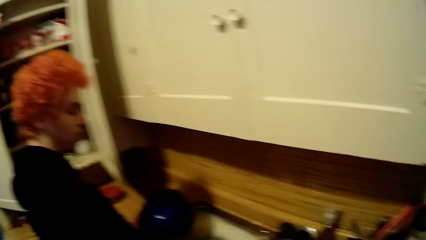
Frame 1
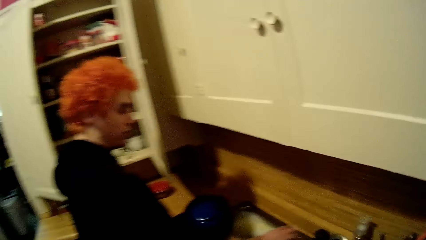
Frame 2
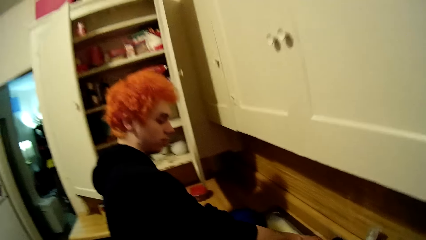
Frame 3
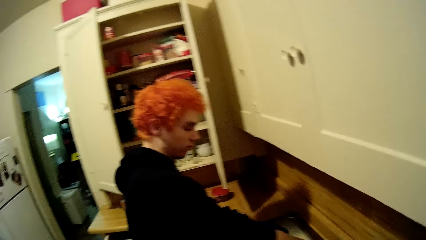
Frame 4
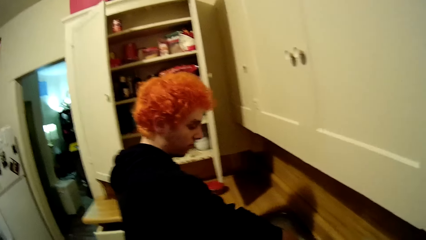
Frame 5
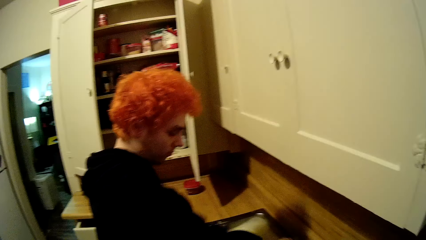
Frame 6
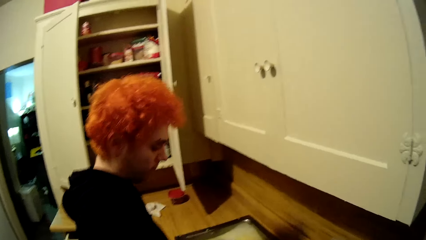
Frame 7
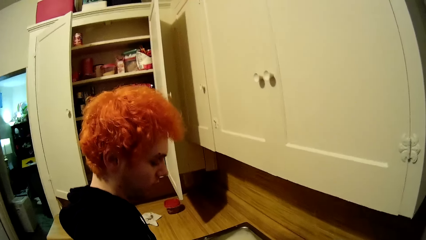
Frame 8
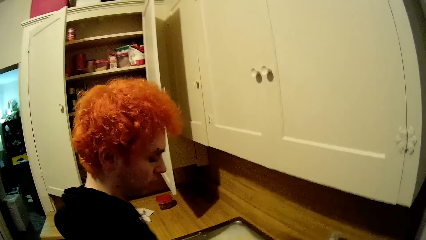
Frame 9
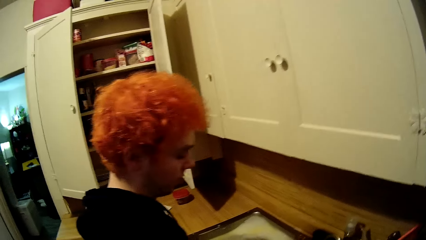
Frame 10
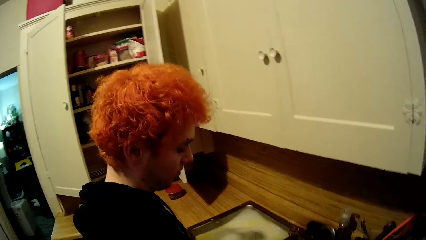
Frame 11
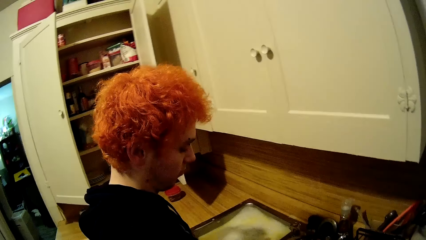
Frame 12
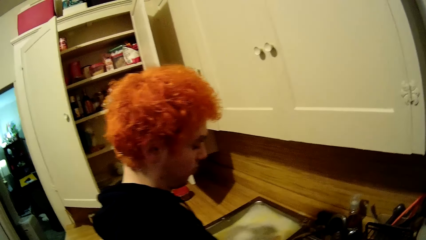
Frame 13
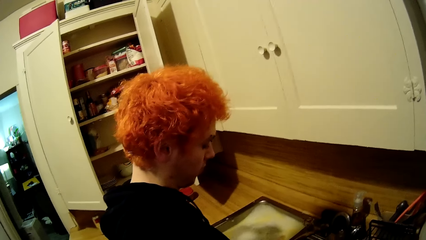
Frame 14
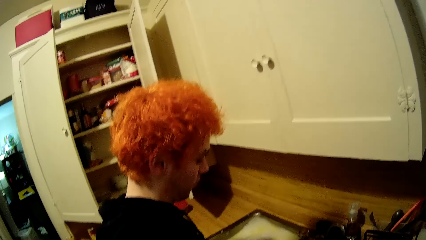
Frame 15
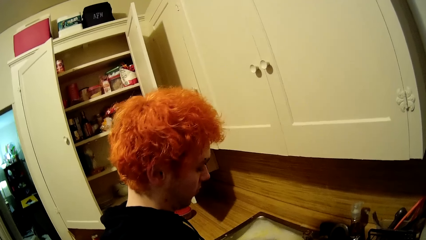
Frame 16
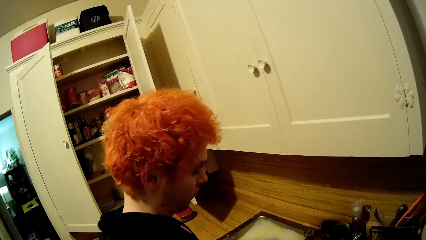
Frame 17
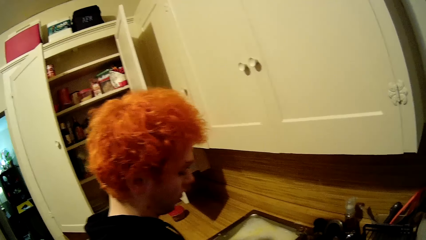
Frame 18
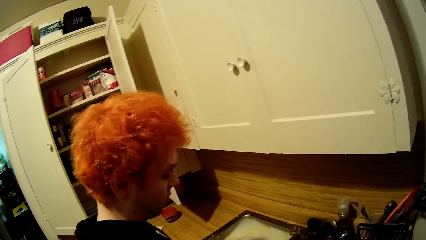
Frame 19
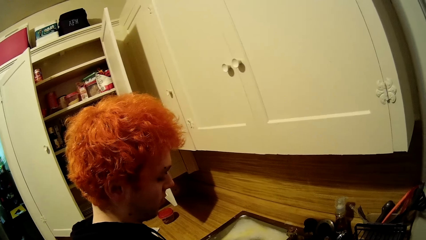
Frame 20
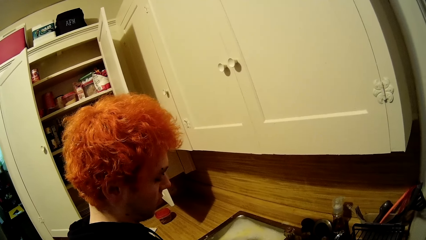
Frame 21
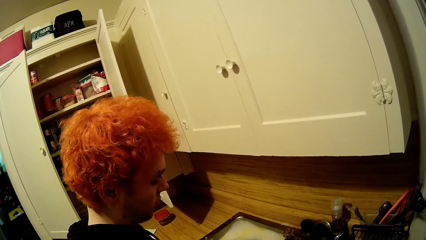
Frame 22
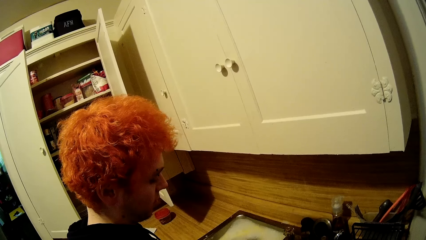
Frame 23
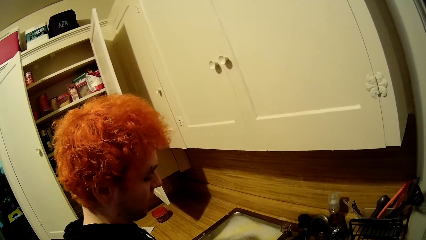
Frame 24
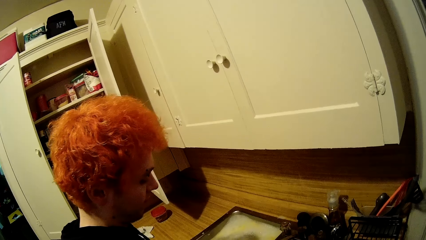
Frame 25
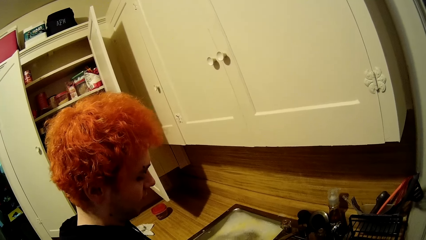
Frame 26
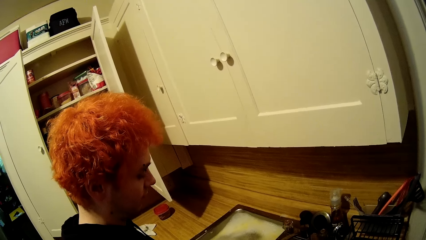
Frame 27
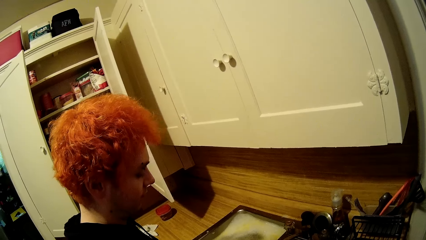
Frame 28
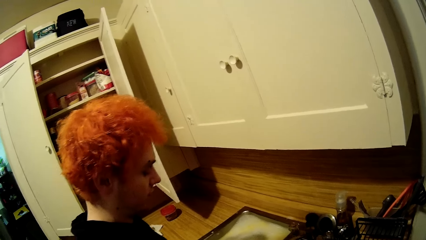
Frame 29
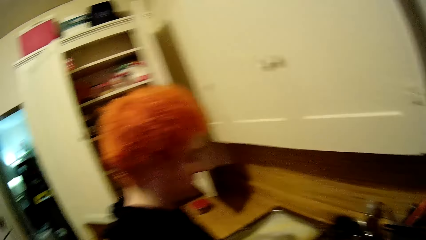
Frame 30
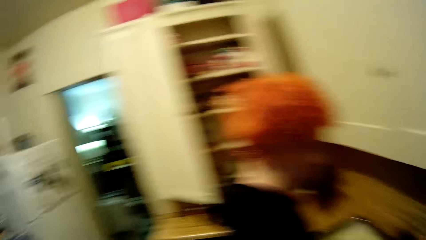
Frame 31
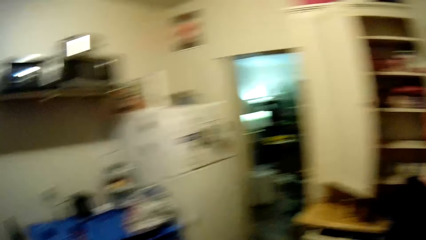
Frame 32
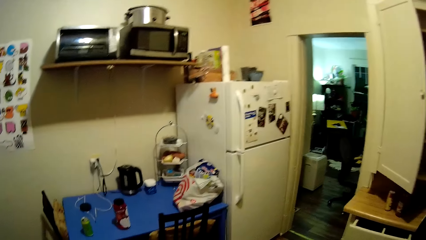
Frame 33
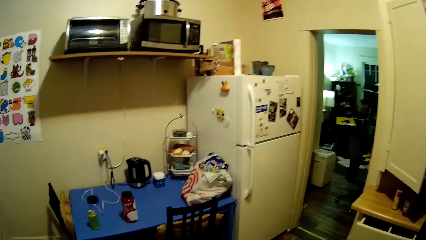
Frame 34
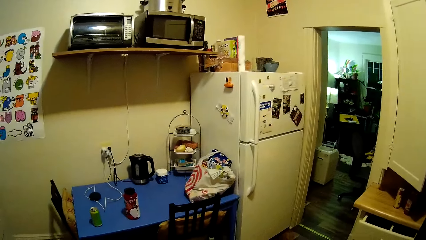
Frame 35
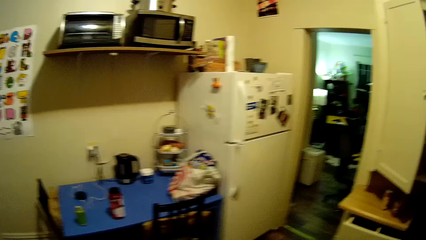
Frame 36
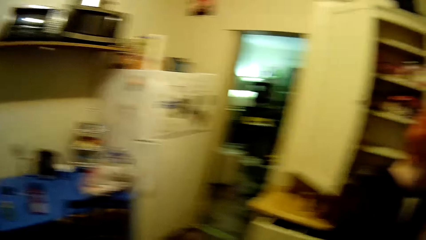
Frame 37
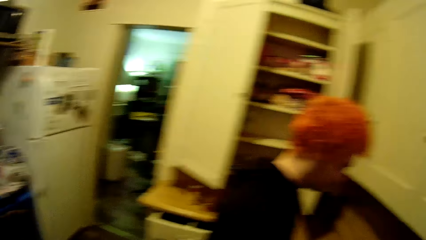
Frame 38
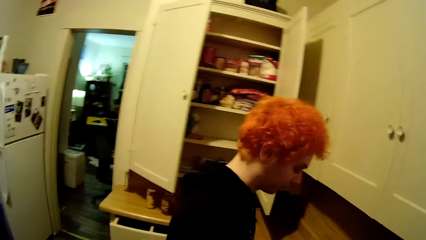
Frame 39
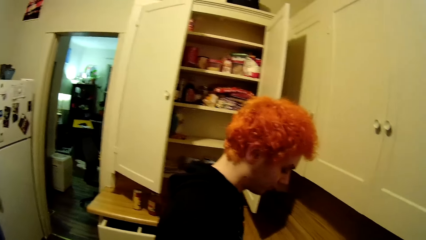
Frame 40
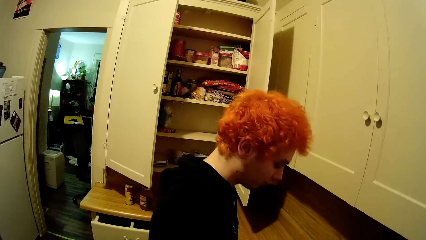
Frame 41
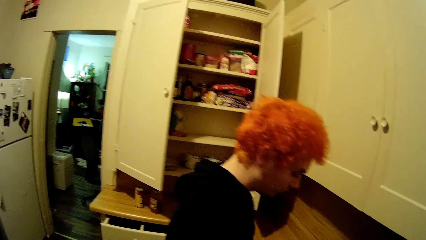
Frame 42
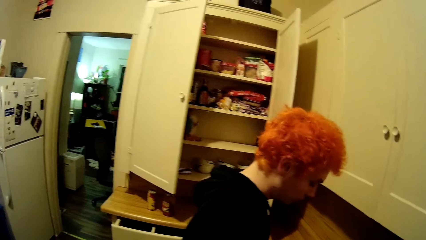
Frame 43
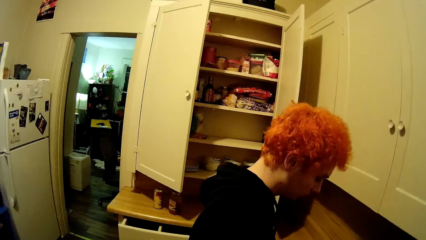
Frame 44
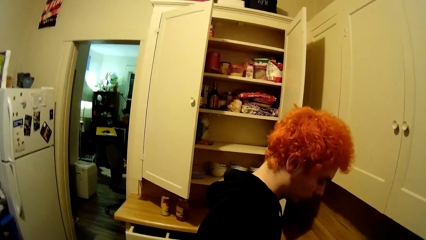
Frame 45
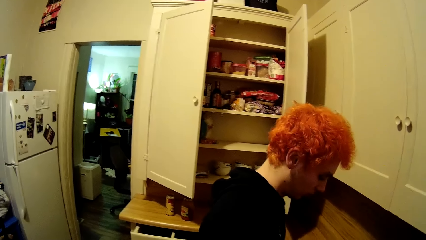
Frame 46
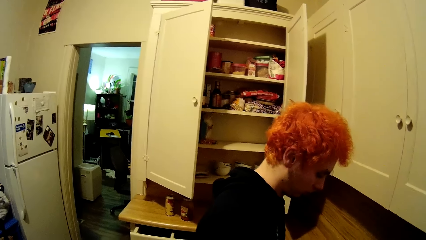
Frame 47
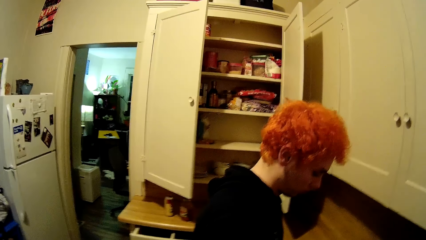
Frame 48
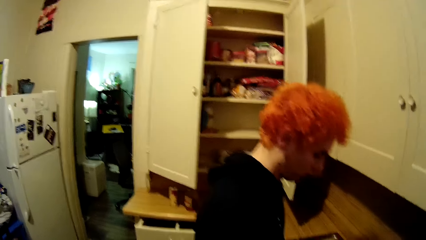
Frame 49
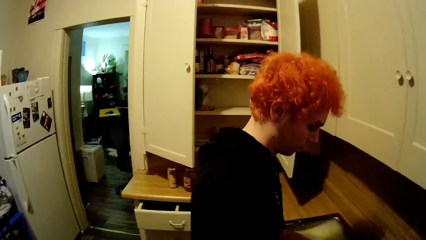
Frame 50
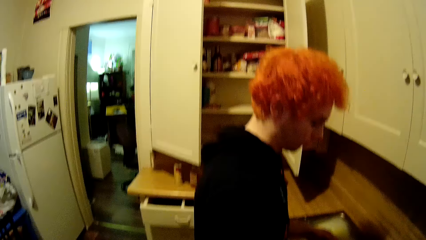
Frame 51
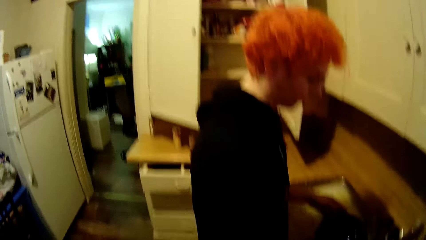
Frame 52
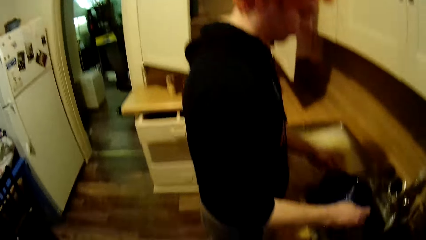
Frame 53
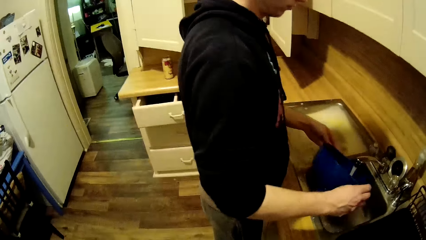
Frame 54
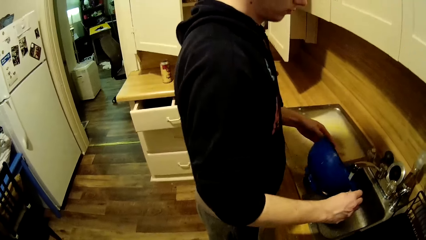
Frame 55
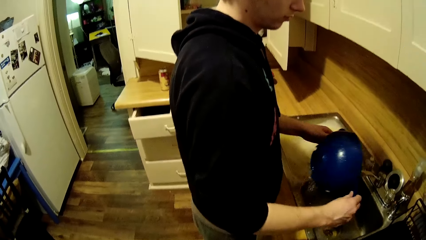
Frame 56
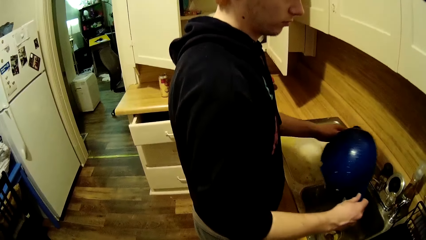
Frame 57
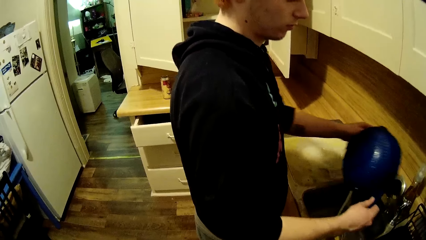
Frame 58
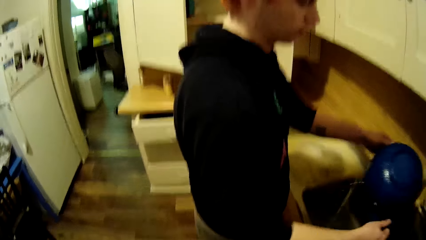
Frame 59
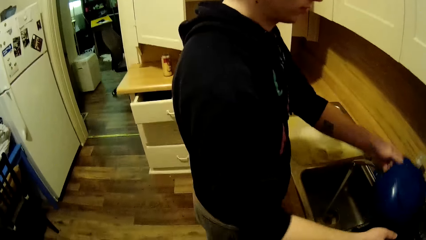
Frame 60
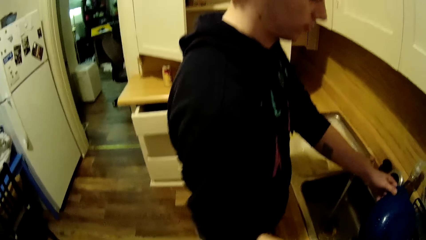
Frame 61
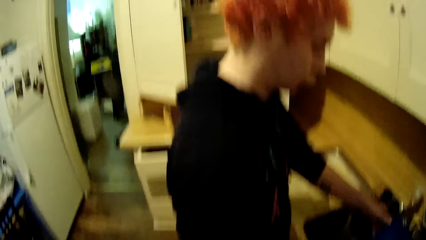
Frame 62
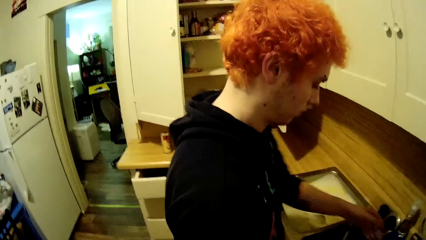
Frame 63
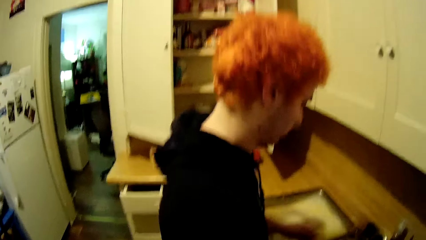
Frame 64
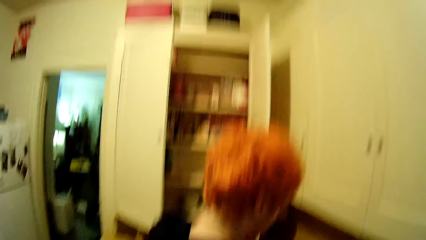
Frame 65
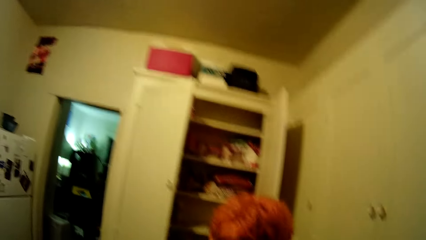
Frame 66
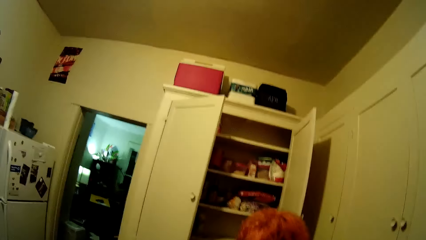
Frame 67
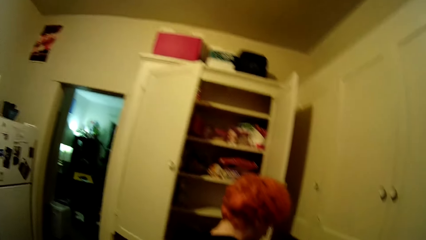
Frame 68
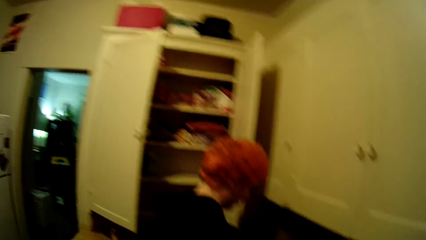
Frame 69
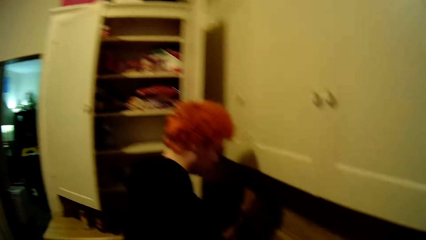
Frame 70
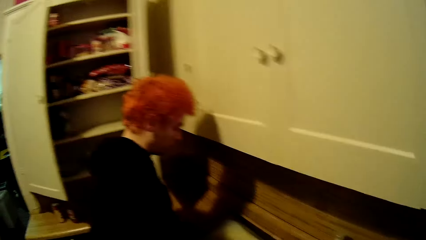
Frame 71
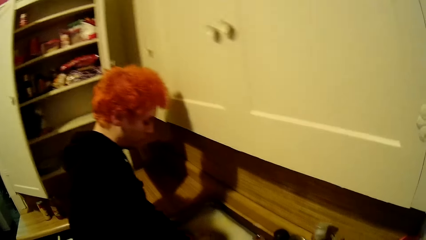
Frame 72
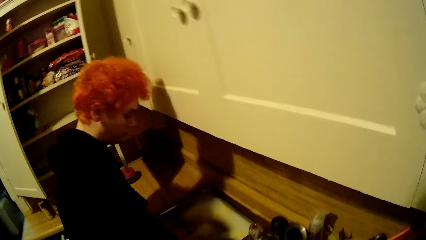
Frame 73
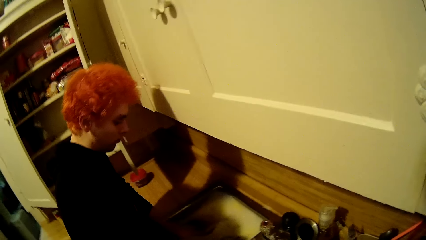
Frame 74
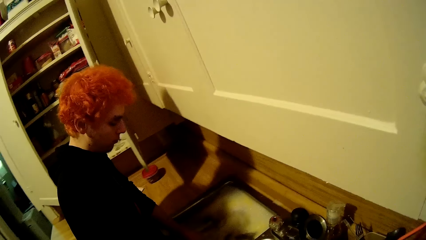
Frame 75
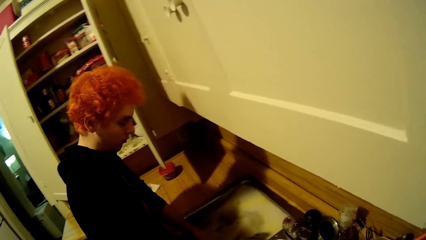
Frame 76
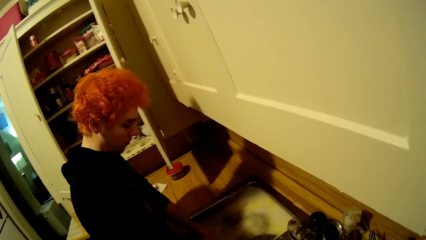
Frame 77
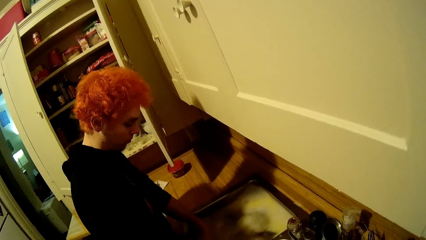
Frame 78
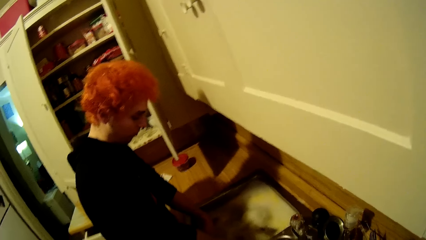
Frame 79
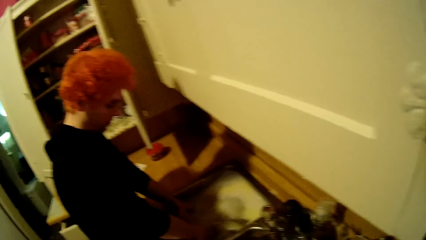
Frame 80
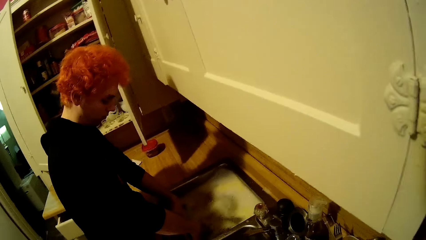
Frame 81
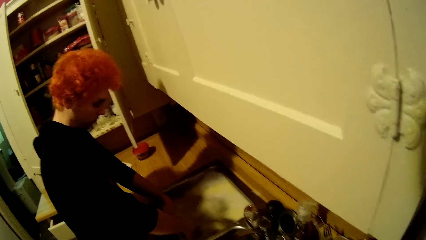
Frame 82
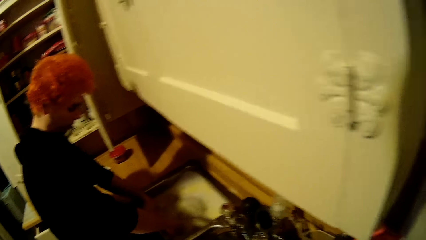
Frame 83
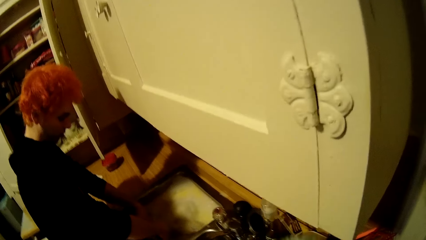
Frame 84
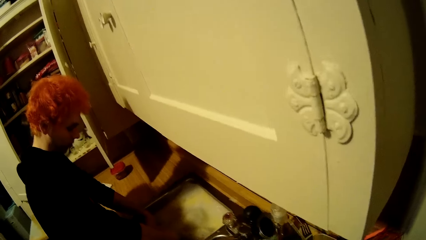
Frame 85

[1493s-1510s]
The camera wearer stares around the house. They look around the kitchen. A man washes utensils or a dish in the sink. The man places the dish on a tray.
